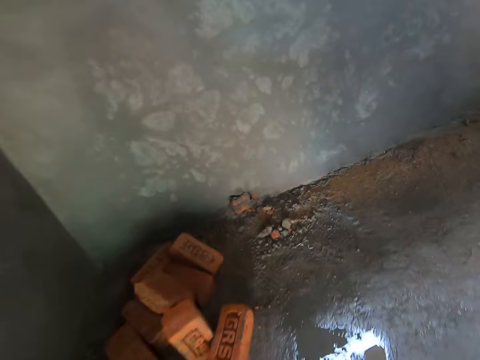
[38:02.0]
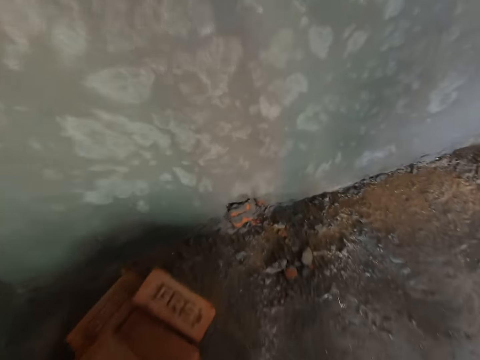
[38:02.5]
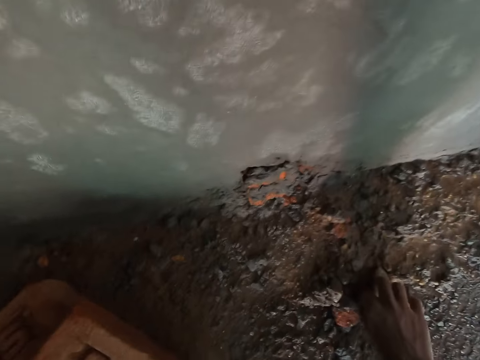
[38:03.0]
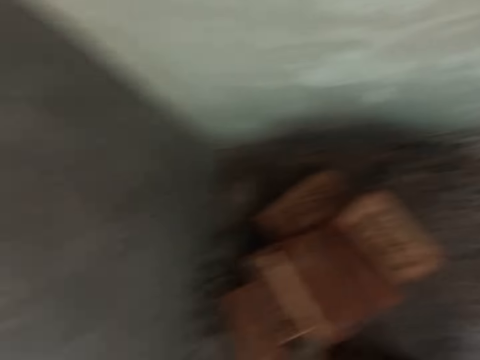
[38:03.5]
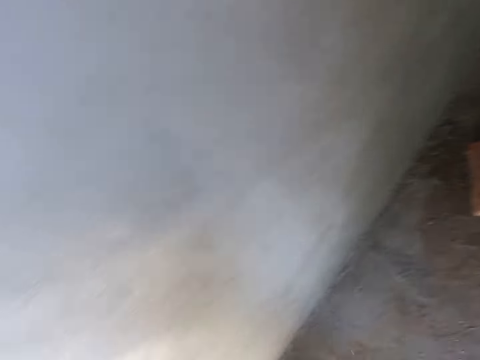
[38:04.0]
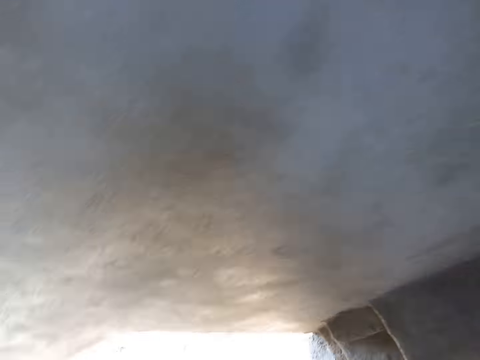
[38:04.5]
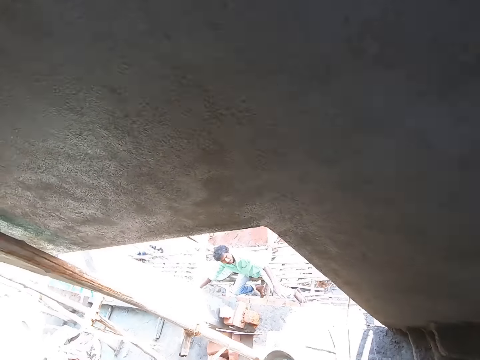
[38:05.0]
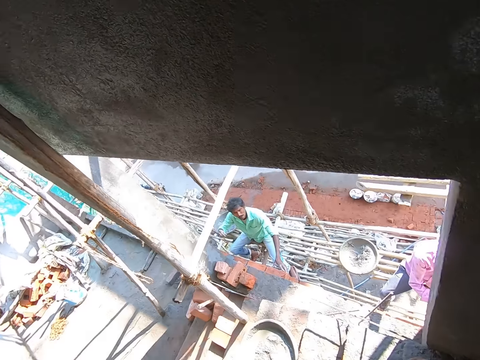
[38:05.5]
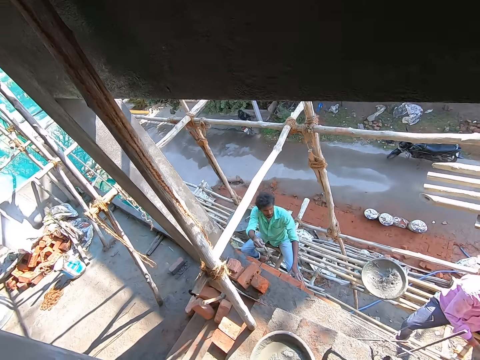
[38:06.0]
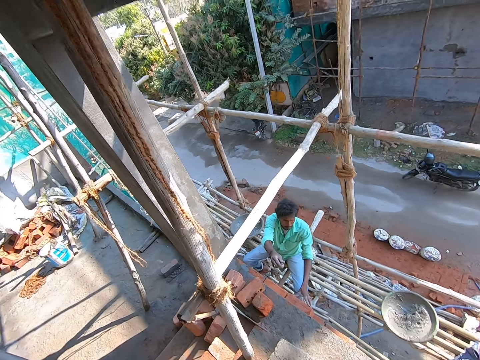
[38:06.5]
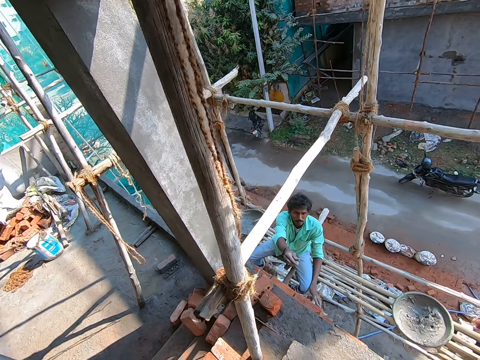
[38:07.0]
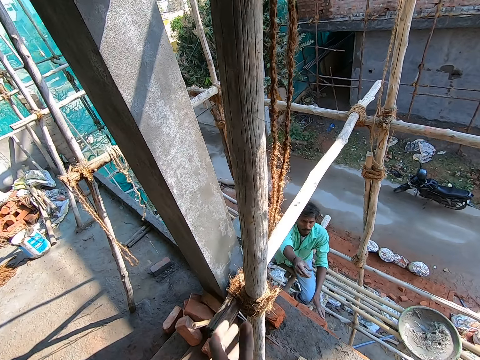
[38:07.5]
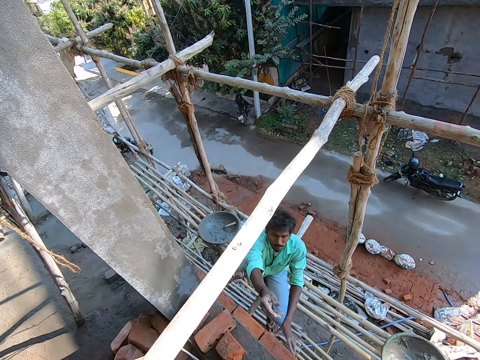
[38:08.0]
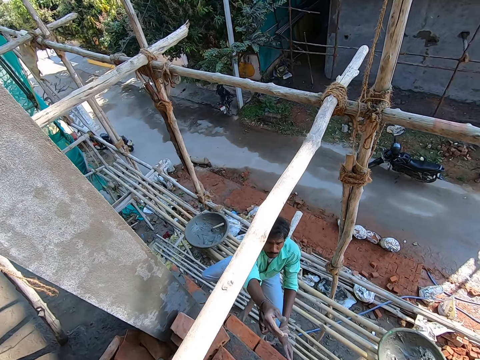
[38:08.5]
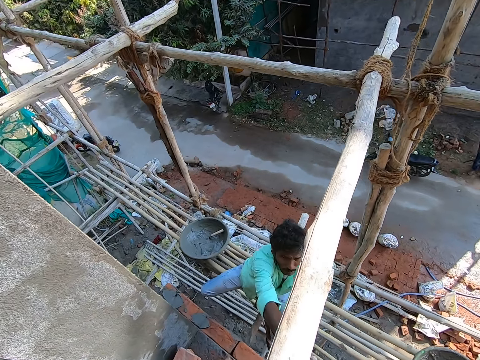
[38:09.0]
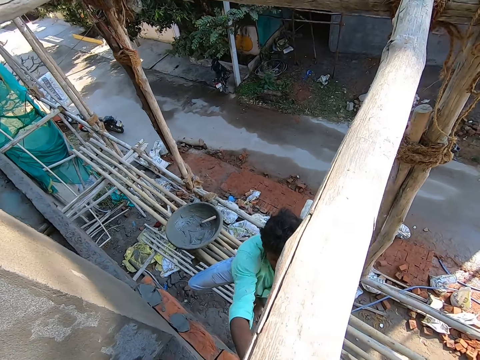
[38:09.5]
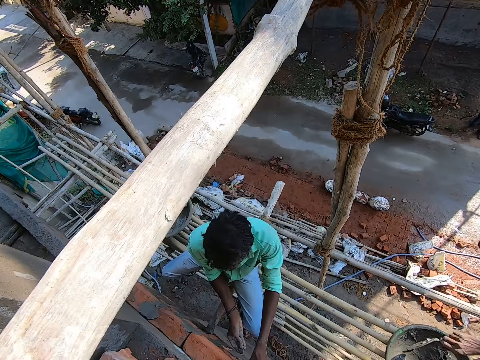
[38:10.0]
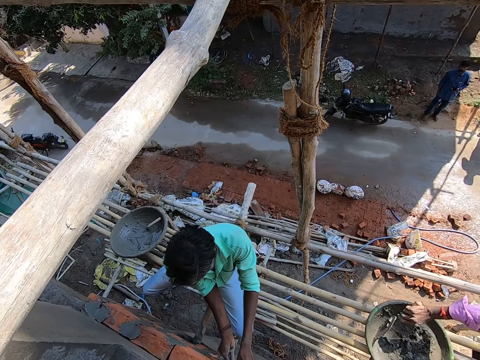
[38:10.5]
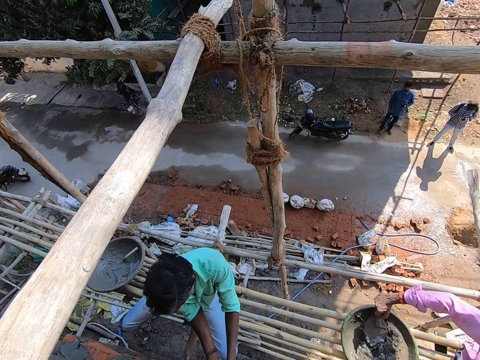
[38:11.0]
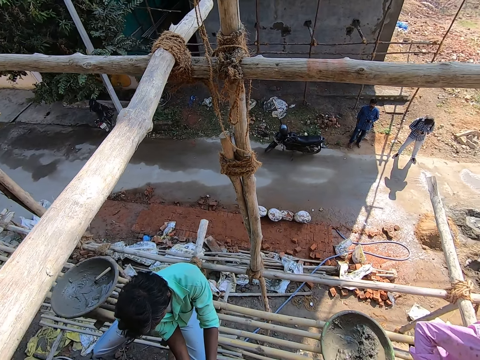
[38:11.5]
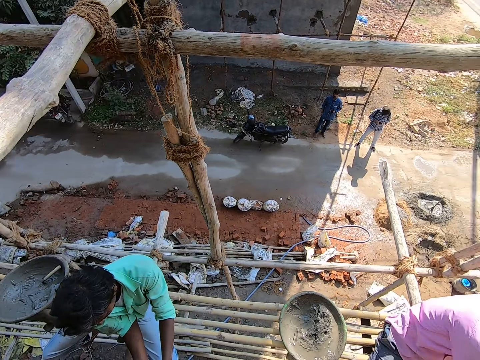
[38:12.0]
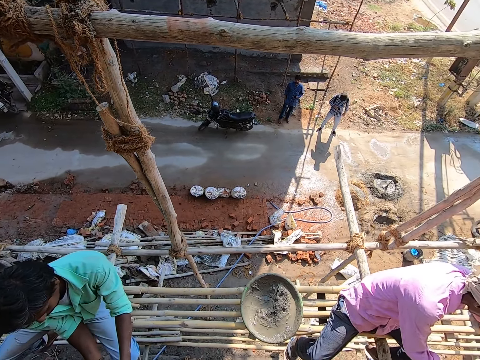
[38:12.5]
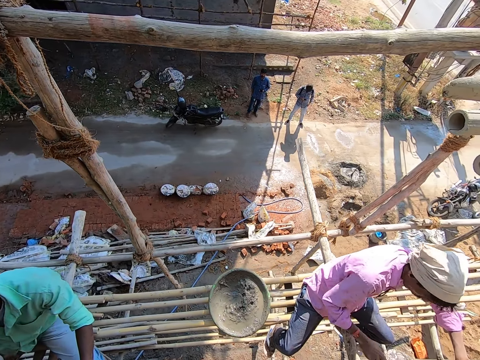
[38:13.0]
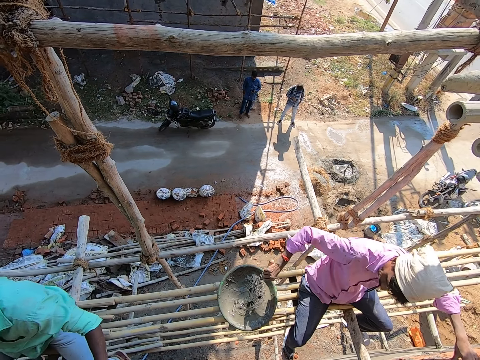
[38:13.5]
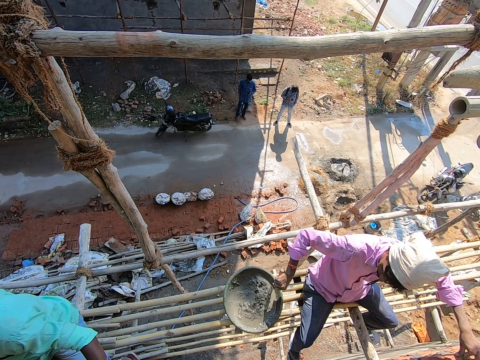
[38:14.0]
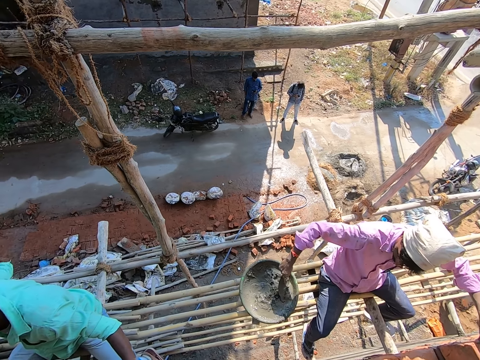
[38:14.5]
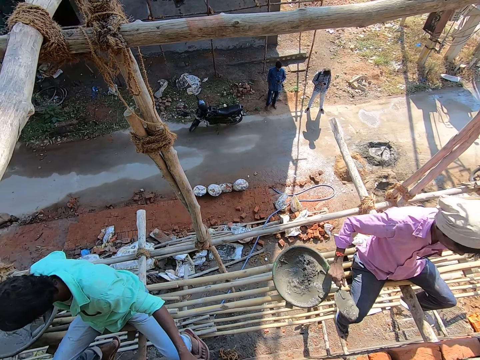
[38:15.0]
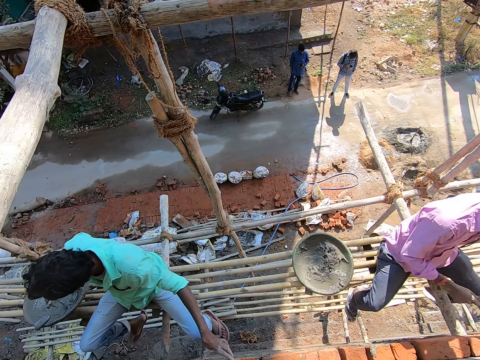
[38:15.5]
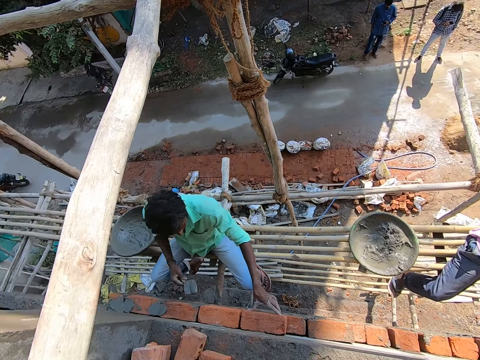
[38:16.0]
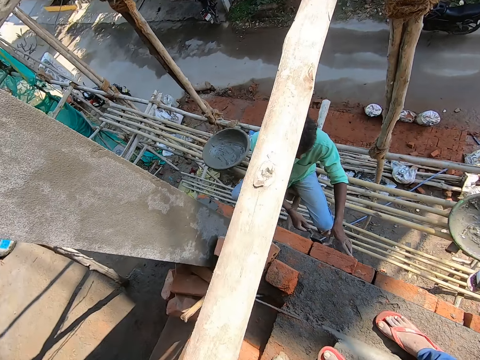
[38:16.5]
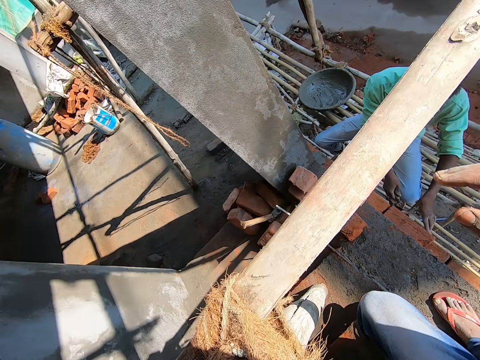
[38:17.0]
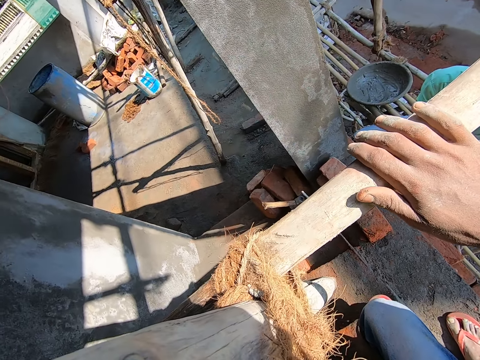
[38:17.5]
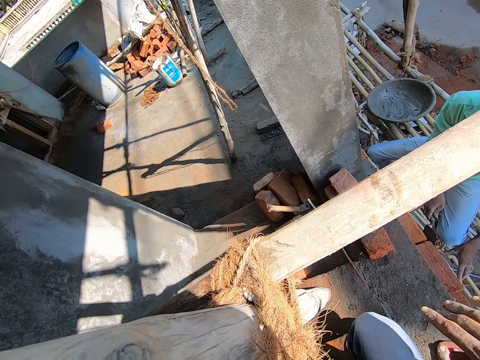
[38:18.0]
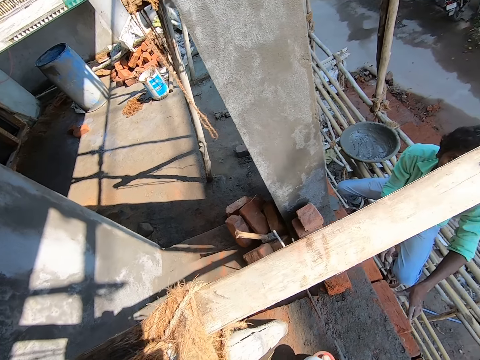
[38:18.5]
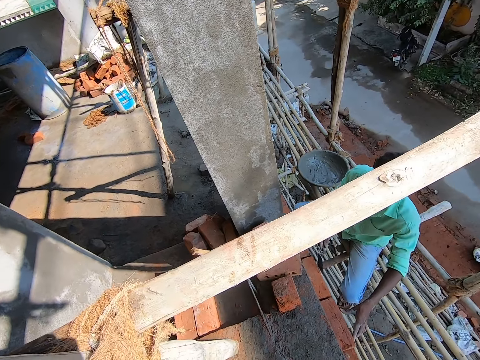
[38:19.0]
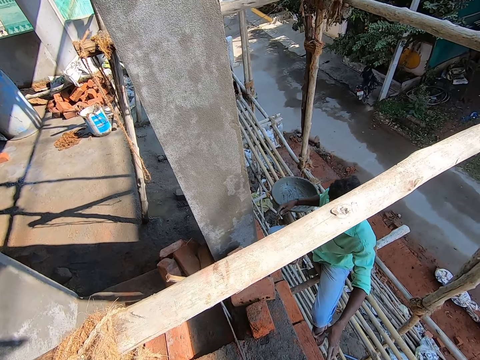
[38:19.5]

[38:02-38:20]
The camera wearer walks around the construction site. He picks a stone from the floor with his right hand. He looks at a man. He places his left hand on a stick. He passes the stone in his right hand to the man. The man places the stone on the wall with his left hand. Another man scoops cement from the head pan with the trowel with his right hand. The camera wearer looks around the construction. The other man scoops cement from the head pan with the trowel with his right hand again. The first man scoops cement from the head pan with the trowel with his right hand. The camera wearer holds the stick with his right hand.

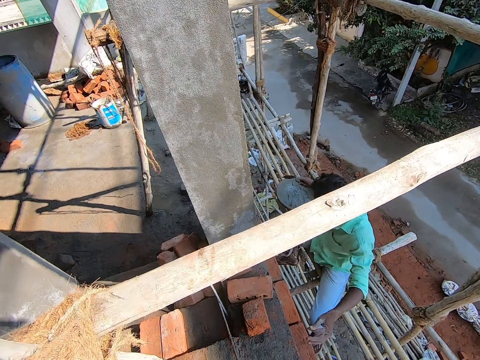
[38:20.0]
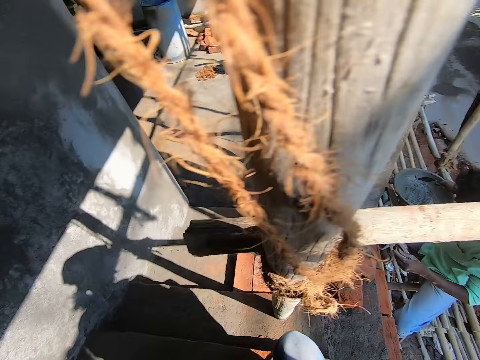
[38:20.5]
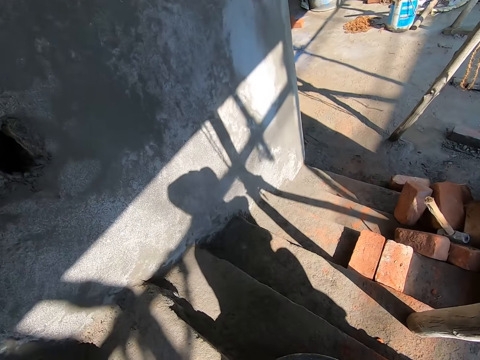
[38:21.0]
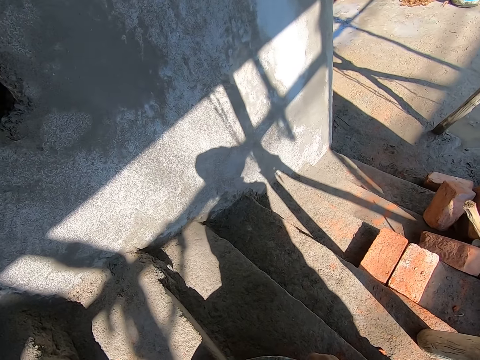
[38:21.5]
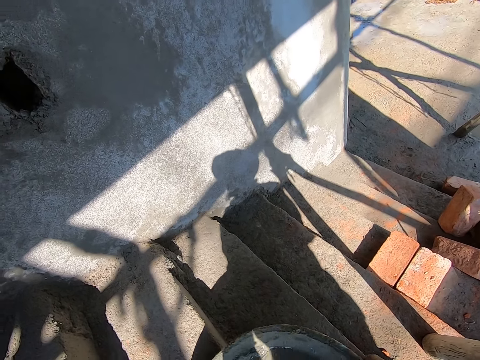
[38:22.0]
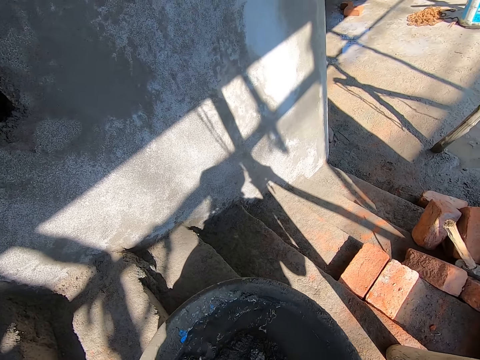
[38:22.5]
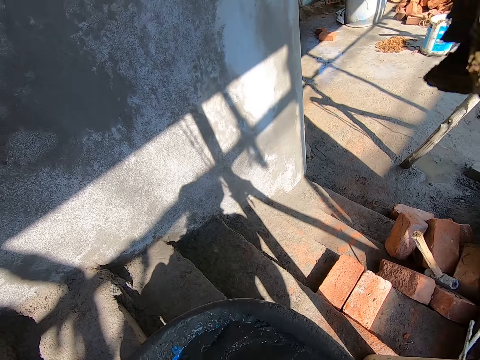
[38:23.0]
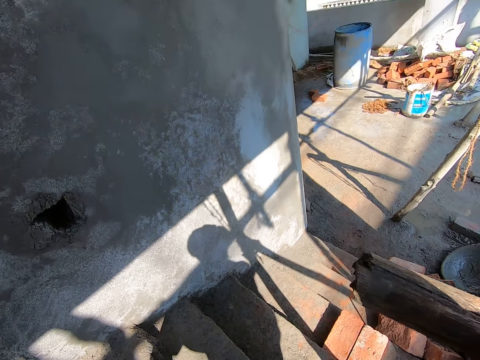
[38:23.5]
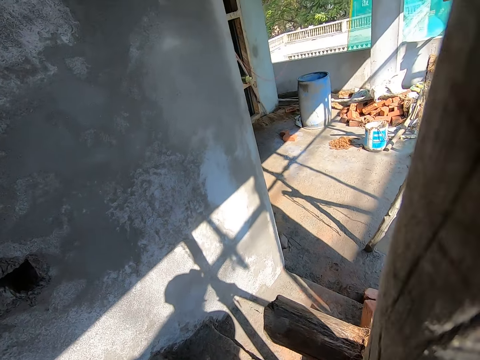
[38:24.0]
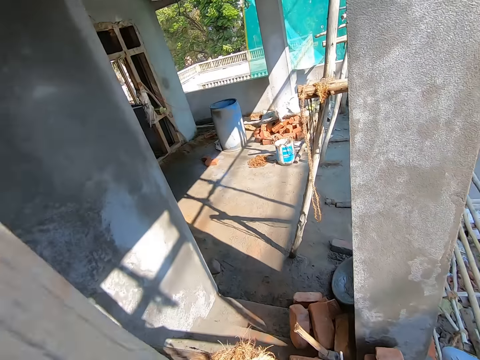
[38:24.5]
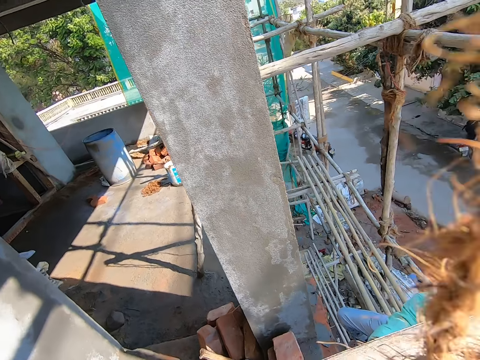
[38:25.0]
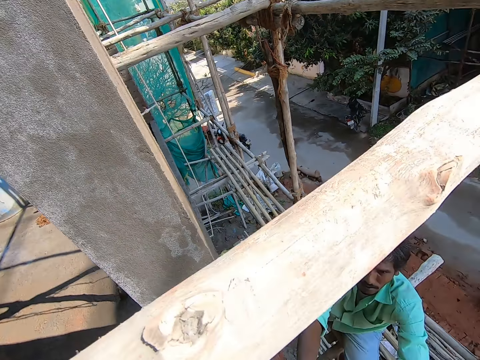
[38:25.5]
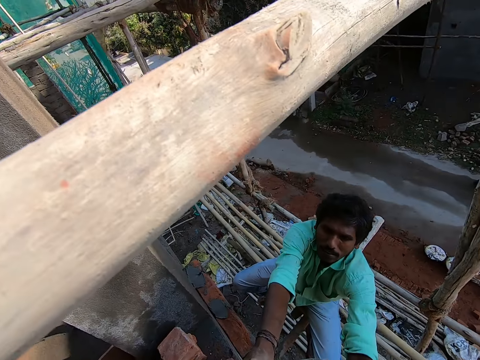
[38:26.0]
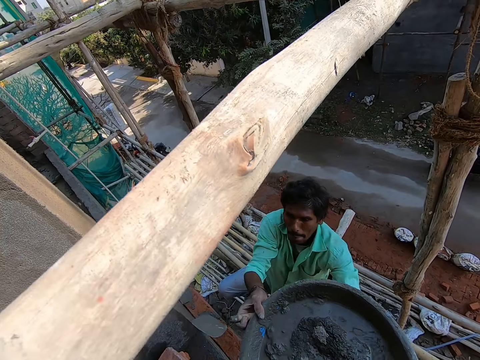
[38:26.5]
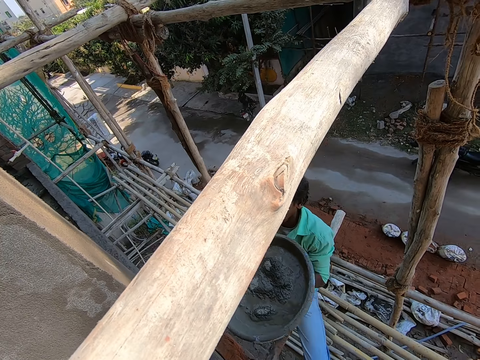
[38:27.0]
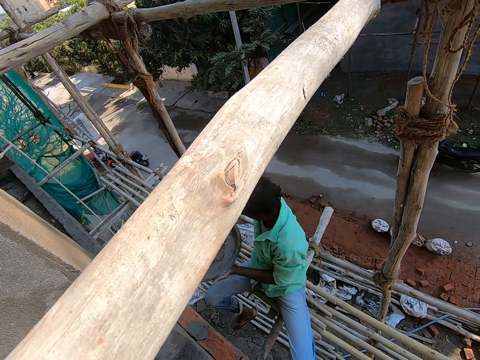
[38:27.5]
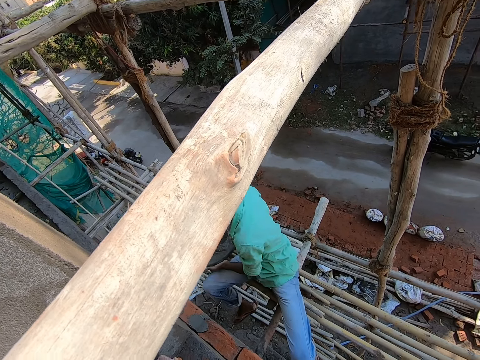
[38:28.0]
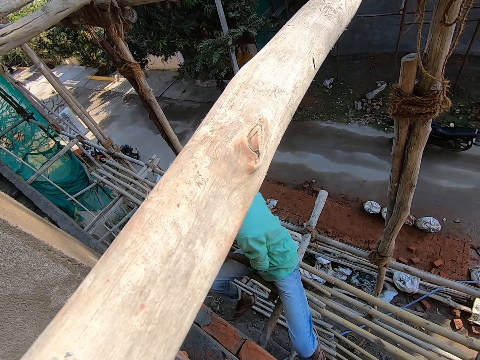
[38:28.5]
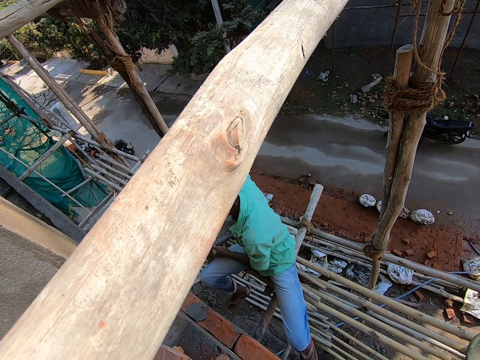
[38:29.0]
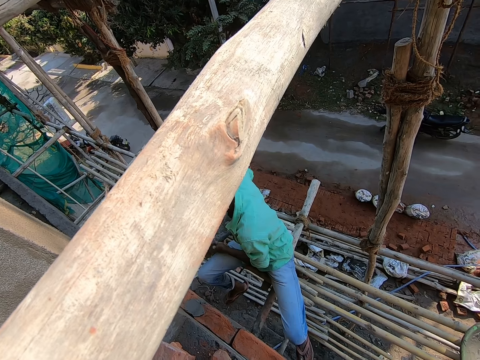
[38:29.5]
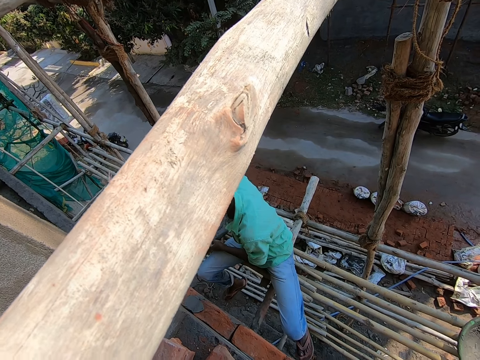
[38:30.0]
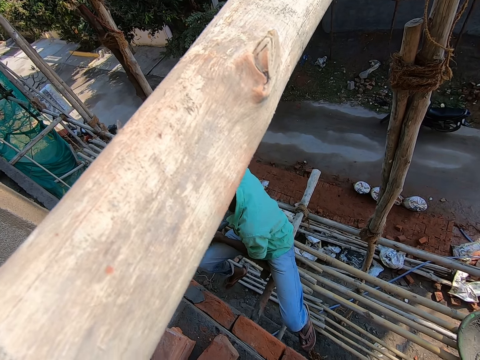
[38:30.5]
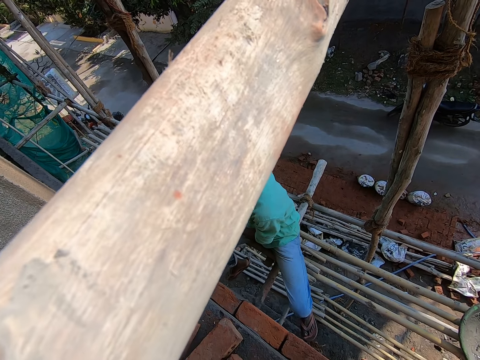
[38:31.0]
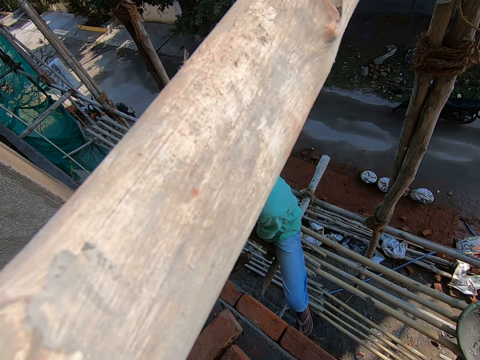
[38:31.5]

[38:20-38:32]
The camera wearer picks the head pan with cement from the floor with both hands. They converse with a man. They pass the head pan to the man. The man drops the head pan on some sticks with both hands.
